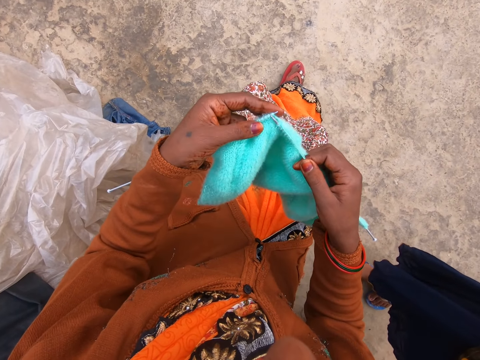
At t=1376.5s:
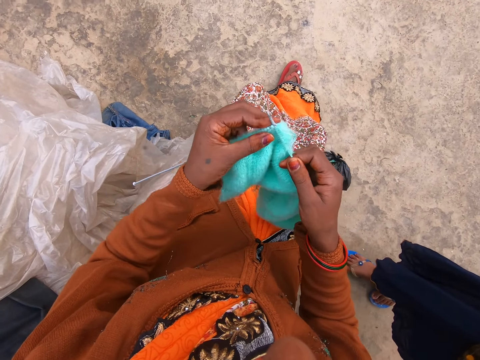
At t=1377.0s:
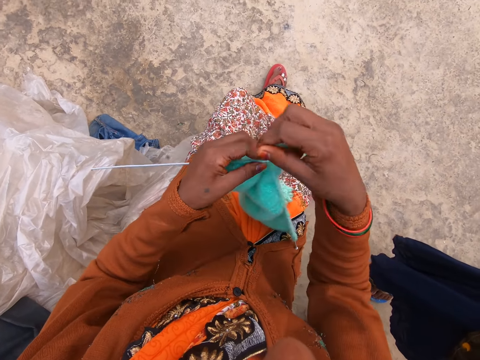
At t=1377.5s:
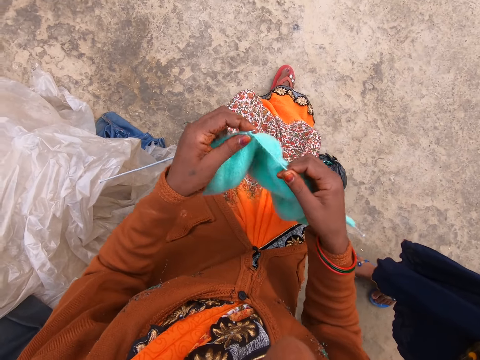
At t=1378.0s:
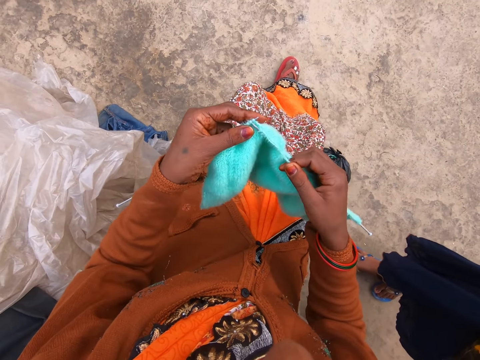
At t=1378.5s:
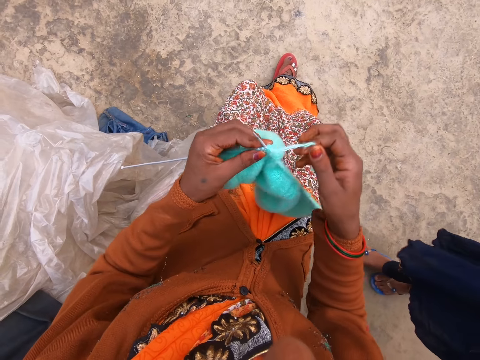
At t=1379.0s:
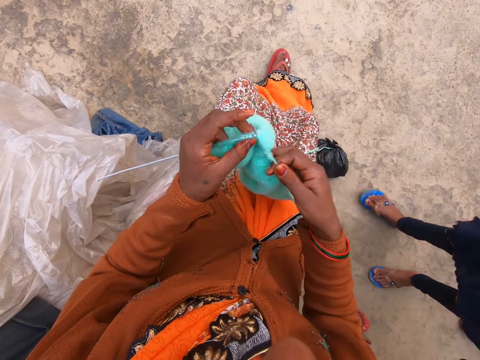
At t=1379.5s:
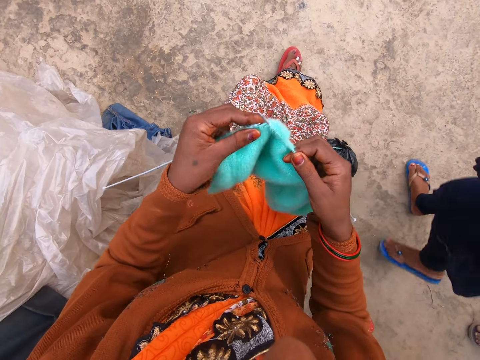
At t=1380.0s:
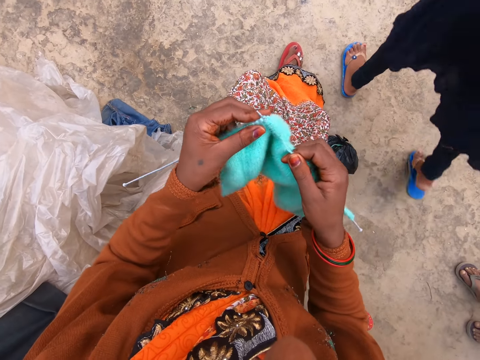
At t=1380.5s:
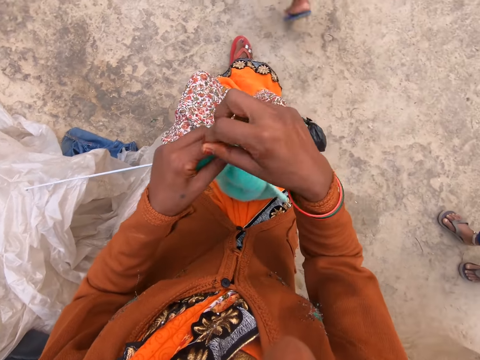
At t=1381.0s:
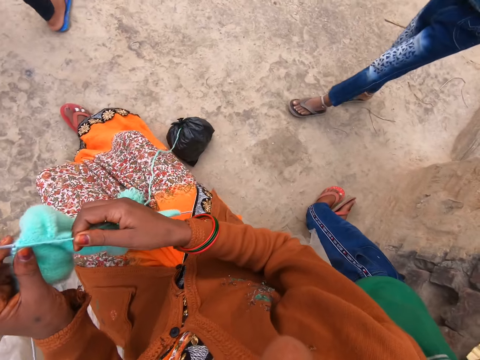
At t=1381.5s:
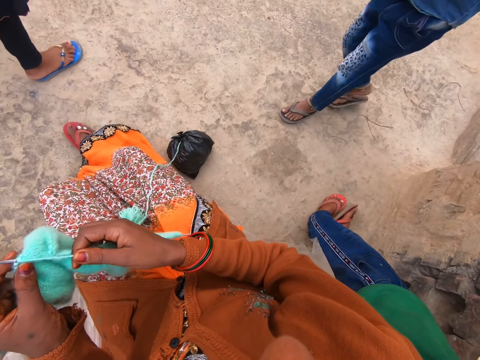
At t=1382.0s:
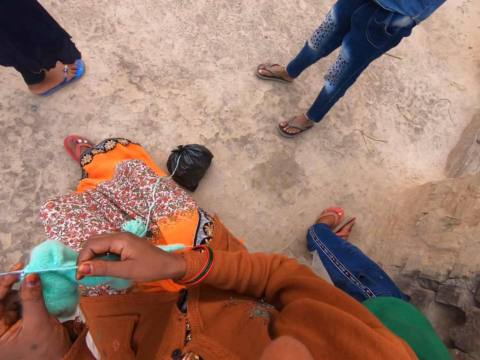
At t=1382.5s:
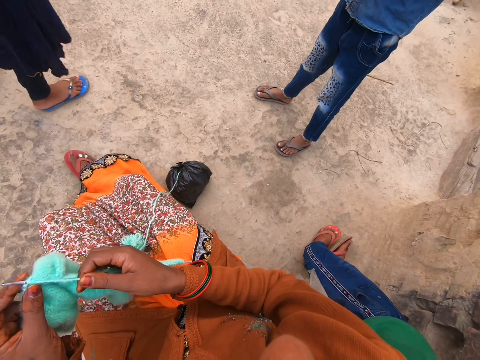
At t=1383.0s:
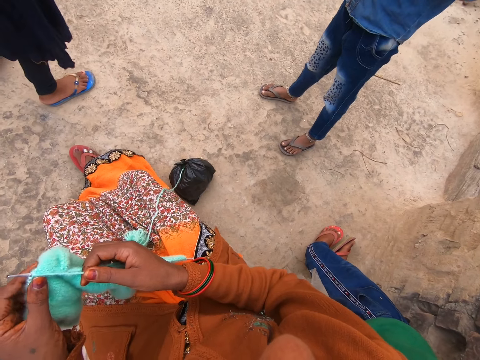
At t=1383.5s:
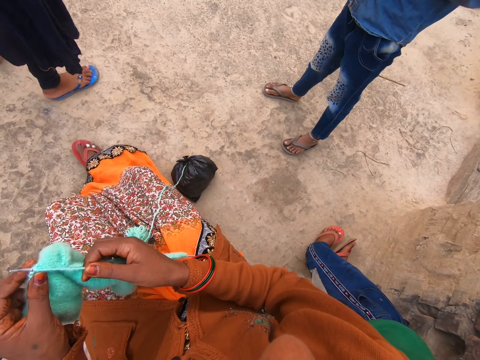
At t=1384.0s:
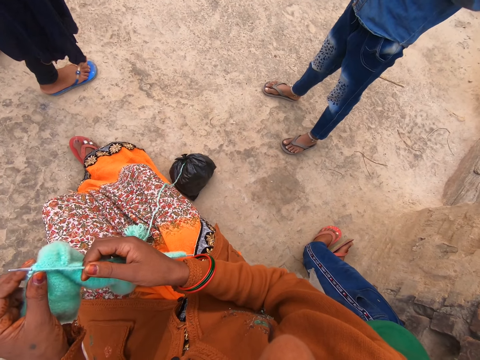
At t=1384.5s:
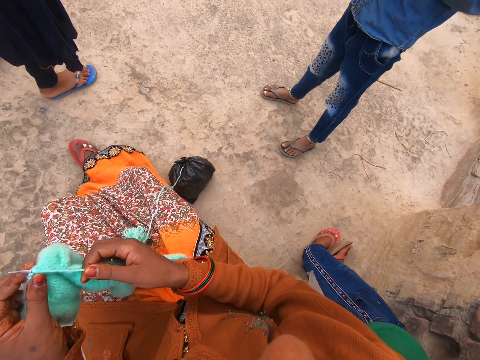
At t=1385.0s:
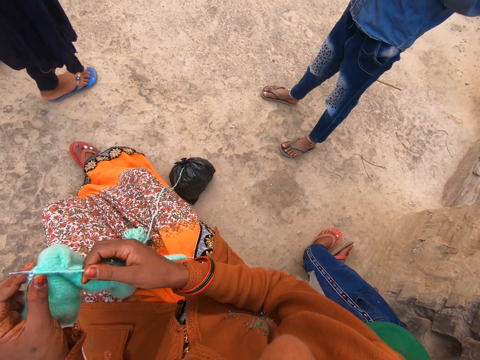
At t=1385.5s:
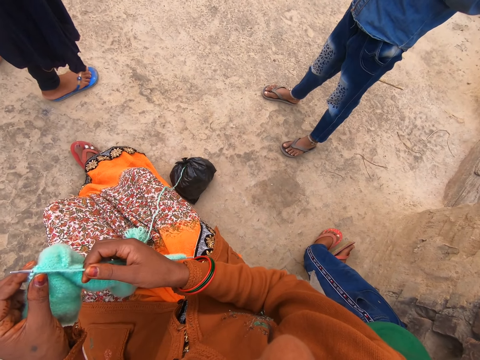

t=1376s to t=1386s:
The boy speaks to the woman. The woman walks. The woman speaks to the boy. The camera wearer stops knitting. The boy speaks to the woman.

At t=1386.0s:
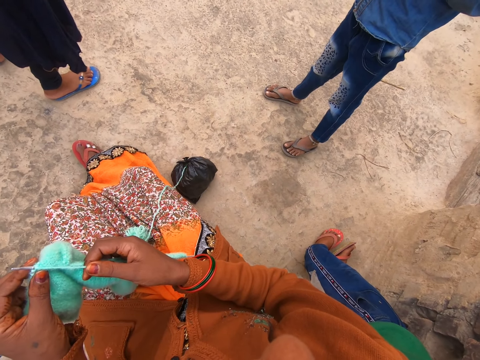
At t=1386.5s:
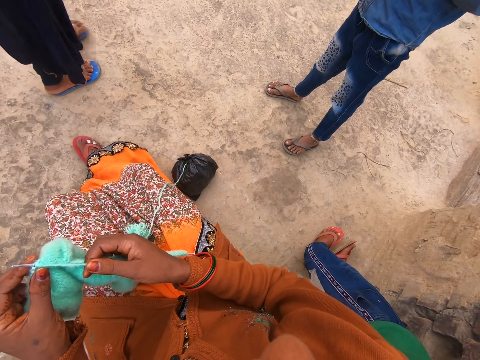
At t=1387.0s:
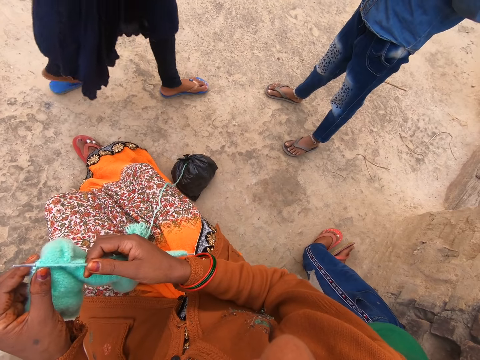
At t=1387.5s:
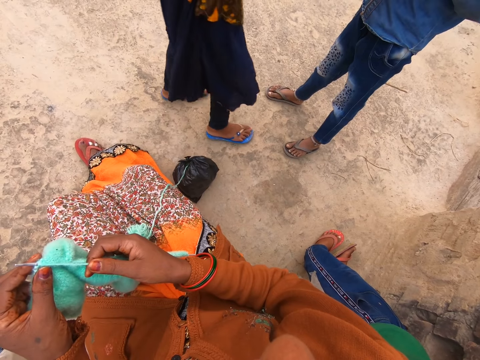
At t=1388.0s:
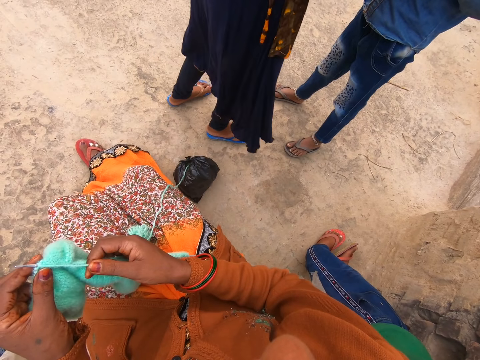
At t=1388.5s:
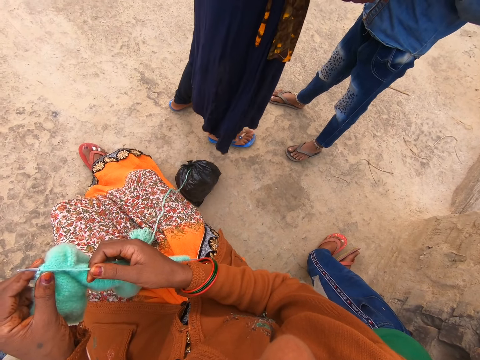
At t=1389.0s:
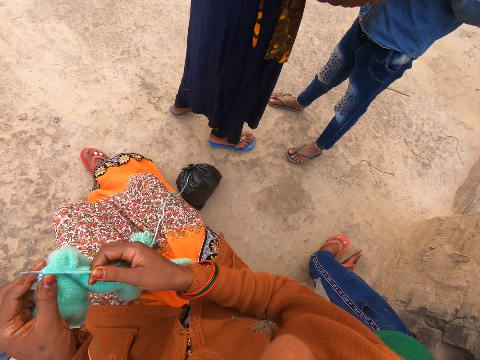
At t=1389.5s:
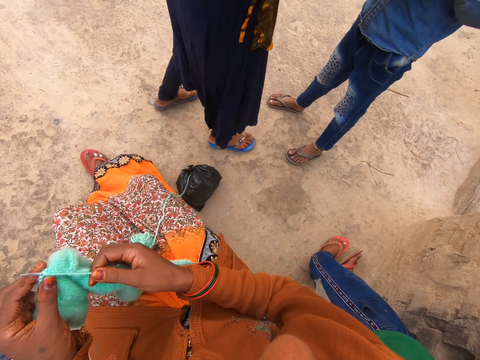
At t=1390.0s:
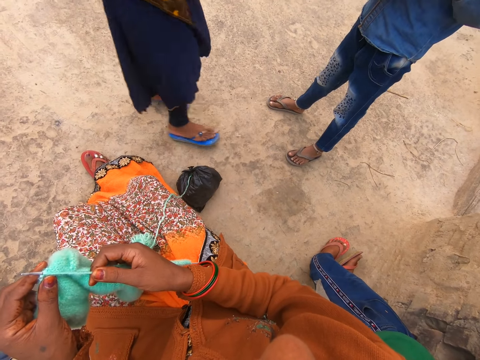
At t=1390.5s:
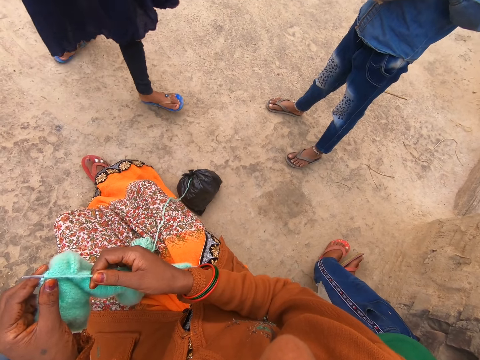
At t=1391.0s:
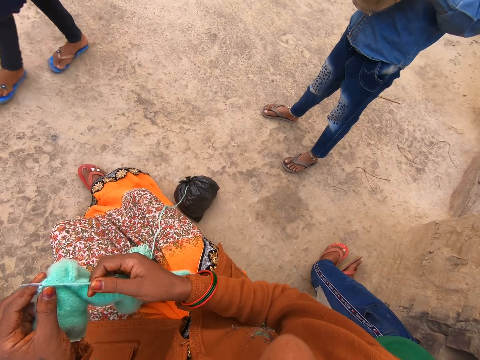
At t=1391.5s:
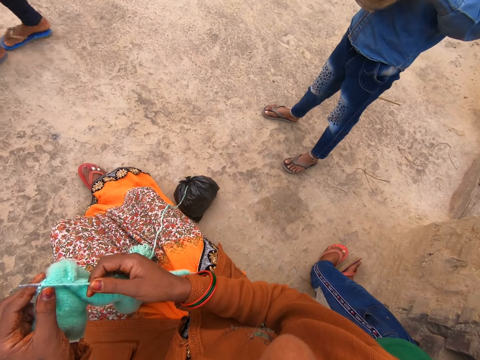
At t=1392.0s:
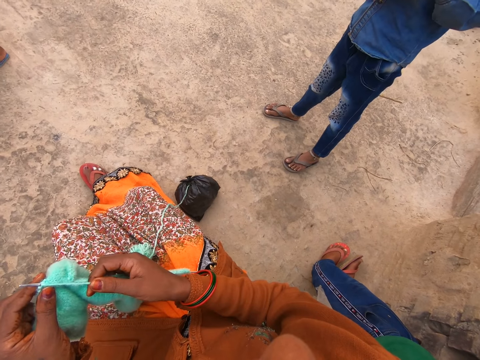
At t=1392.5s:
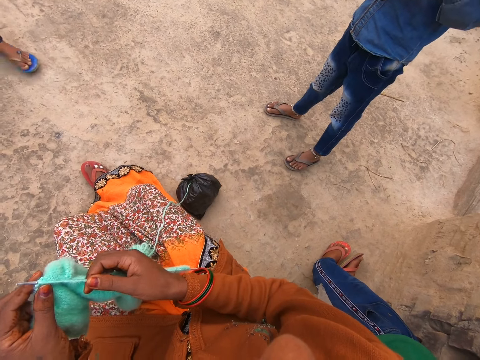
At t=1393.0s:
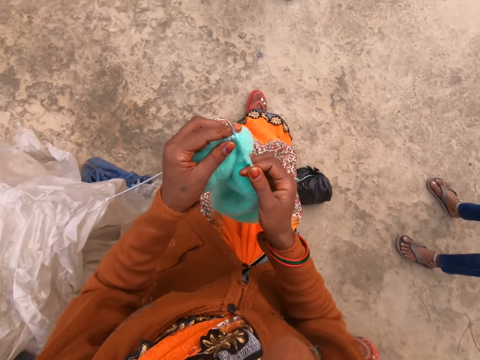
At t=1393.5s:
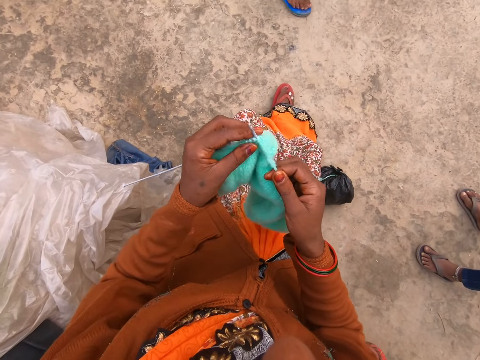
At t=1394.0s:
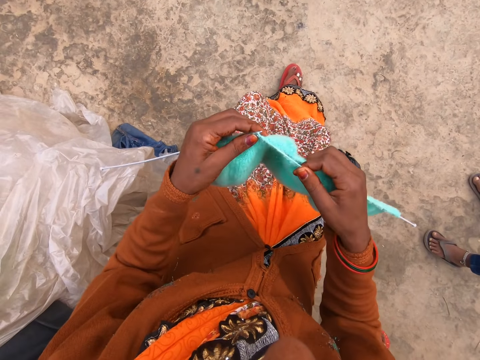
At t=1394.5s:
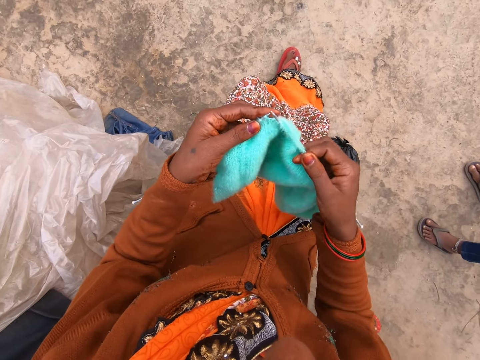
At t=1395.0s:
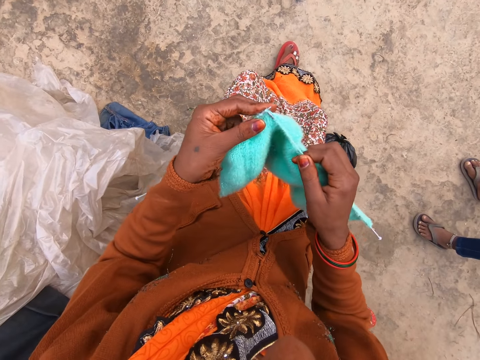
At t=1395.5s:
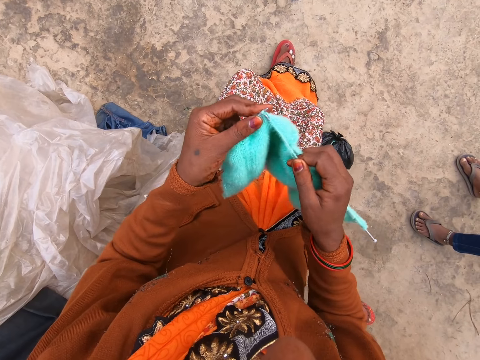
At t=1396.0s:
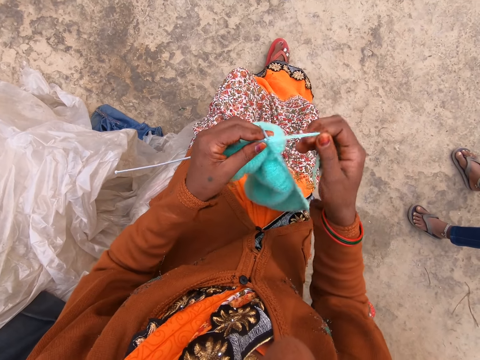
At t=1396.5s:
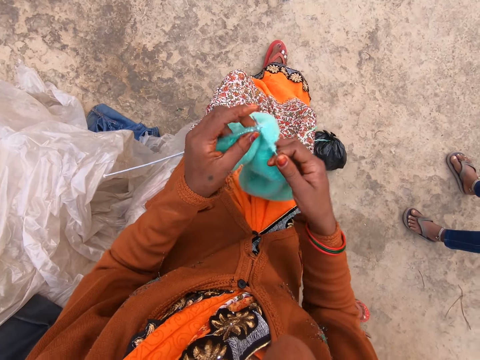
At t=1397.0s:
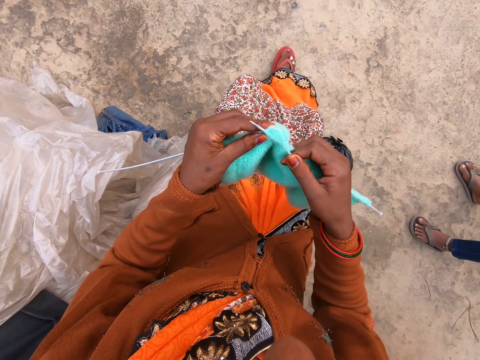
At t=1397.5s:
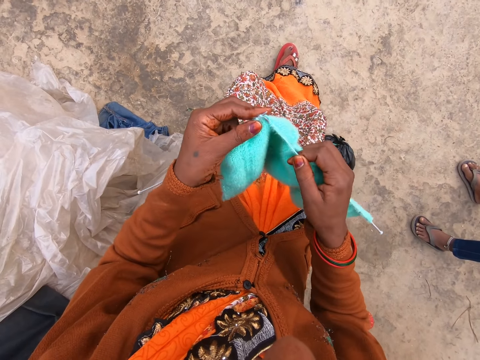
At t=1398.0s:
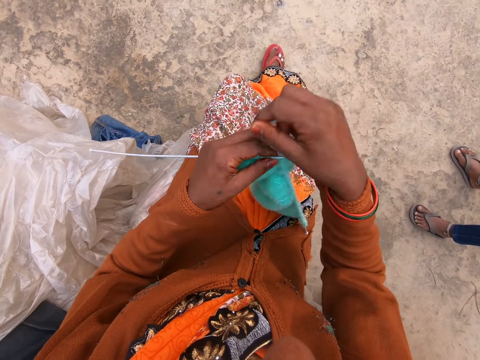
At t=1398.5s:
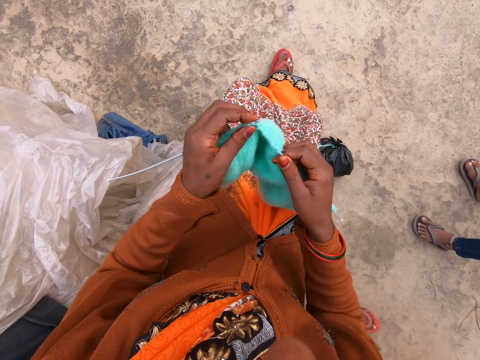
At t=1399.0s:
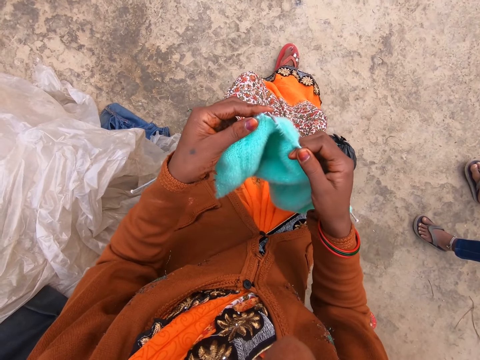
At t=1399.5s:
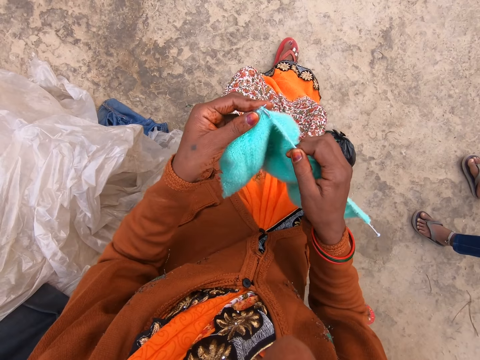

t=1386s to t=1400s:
The woman moves closer to the boy. The woman steps away from the boy. The camera wearer knits yarn with two knitting pins in both hands.

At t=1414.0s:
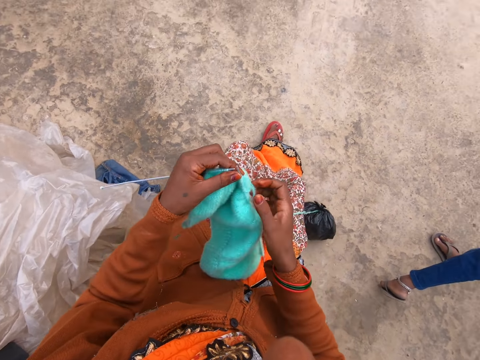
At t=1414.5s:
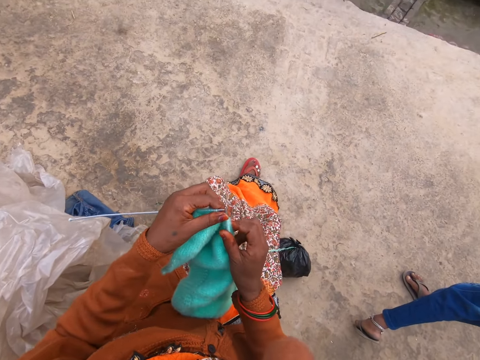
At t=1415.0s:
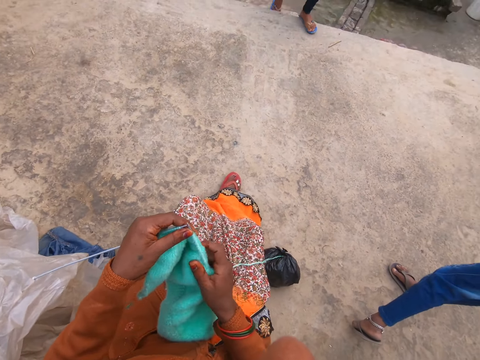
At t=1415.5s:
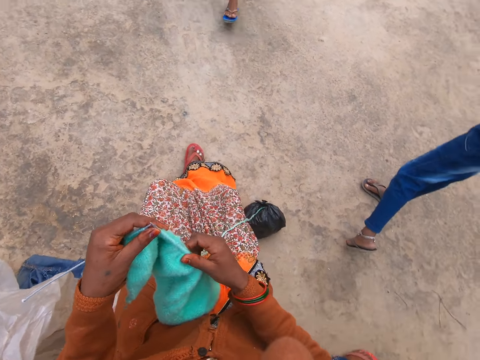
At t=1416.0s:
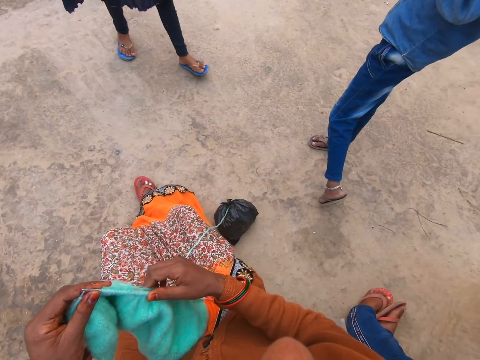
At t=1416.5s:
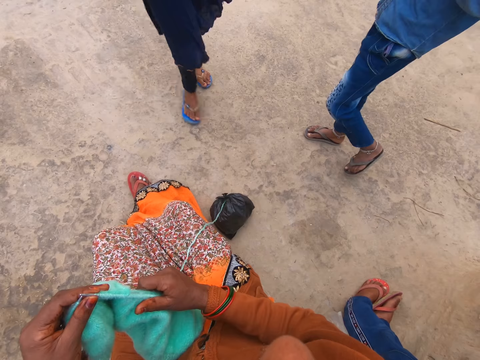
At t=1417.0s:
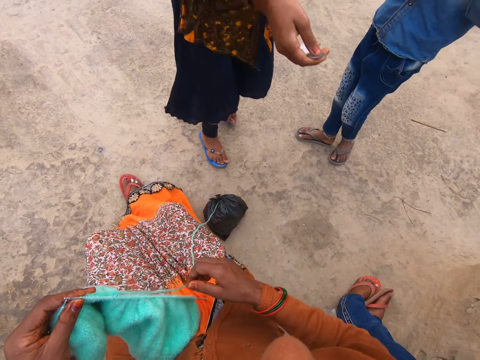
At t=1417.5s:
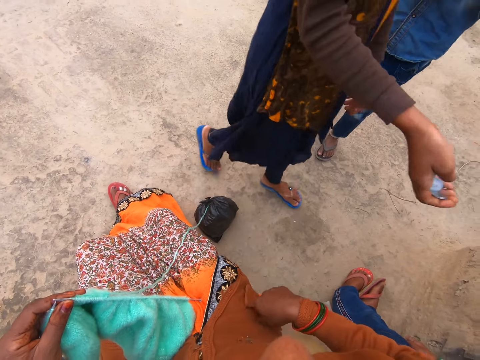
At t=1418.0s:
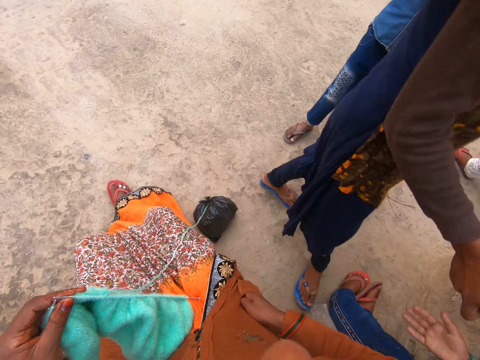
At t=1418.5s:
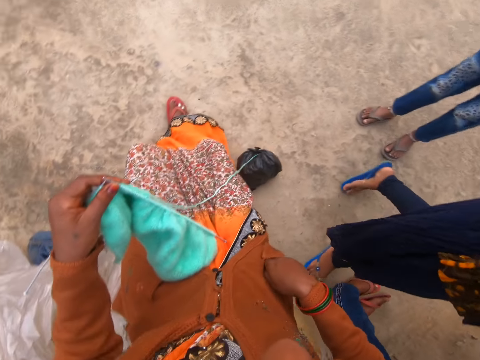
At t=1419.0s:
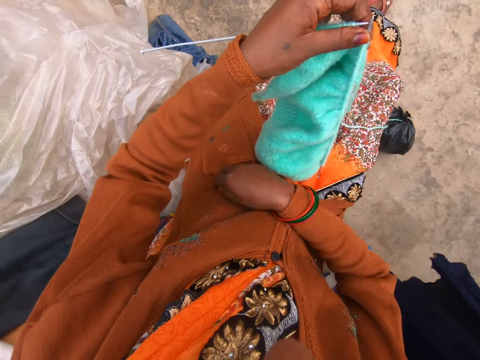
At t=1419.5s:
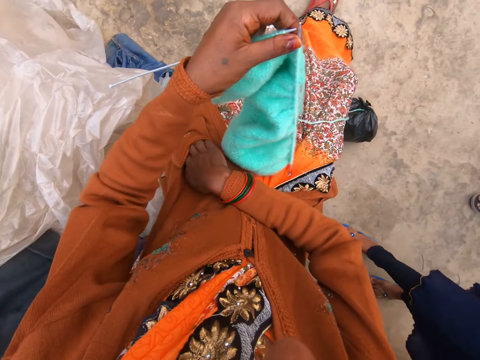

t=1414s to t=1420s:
The woman walks towards the boy. The camera wearer holds the knitted yarn and the knitting pins with her left hand. She puts her right hand in a right pocket of her sweater.
